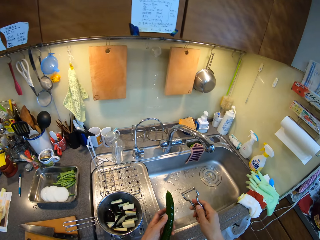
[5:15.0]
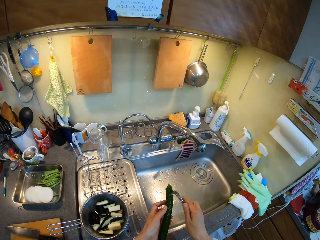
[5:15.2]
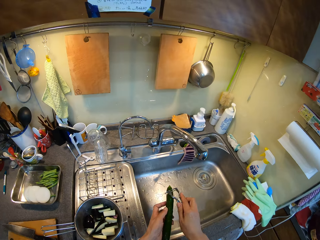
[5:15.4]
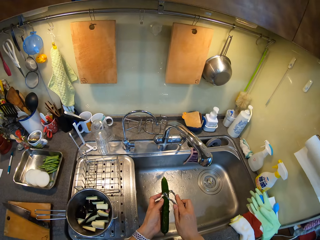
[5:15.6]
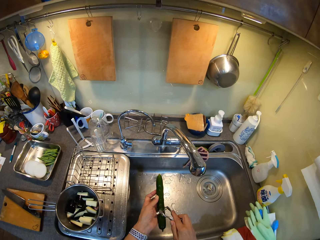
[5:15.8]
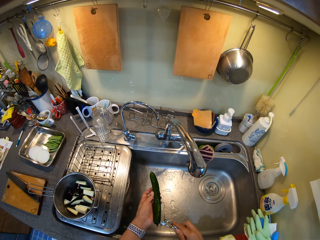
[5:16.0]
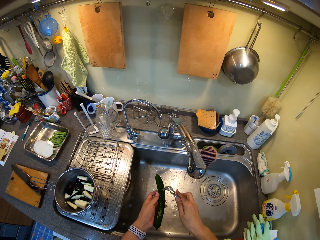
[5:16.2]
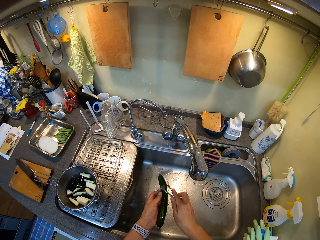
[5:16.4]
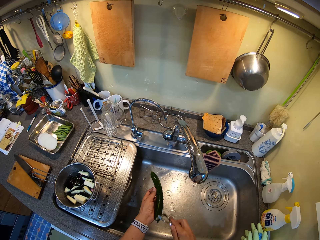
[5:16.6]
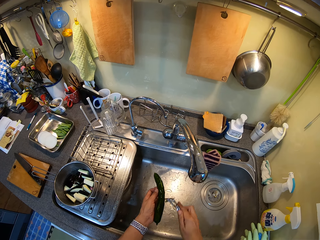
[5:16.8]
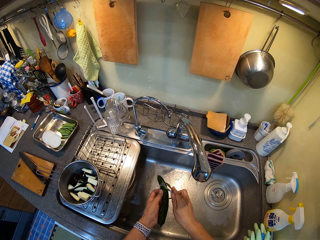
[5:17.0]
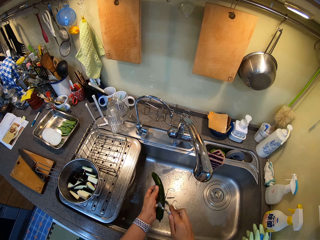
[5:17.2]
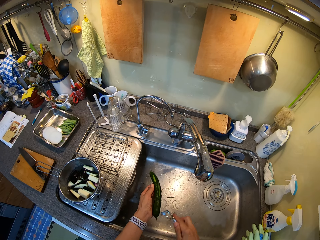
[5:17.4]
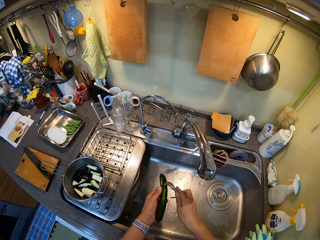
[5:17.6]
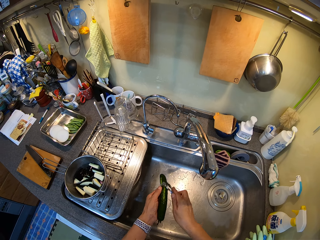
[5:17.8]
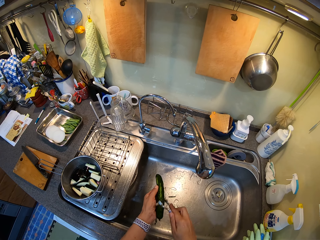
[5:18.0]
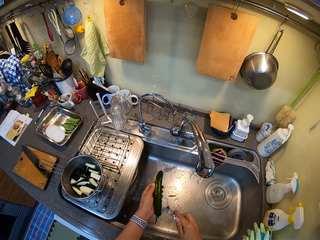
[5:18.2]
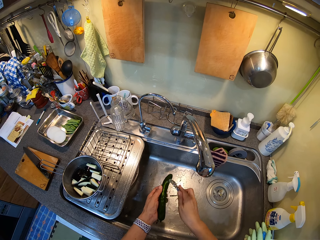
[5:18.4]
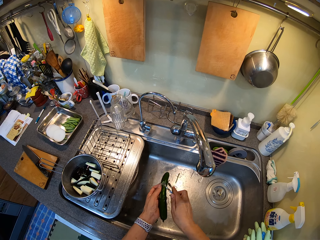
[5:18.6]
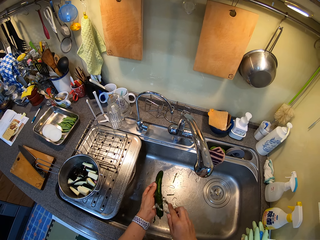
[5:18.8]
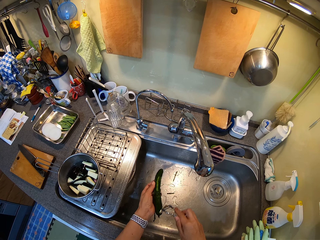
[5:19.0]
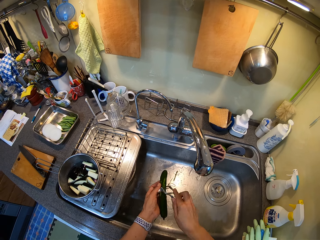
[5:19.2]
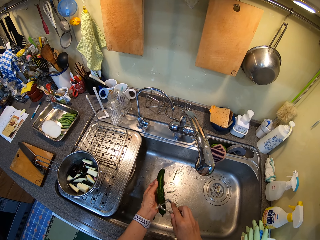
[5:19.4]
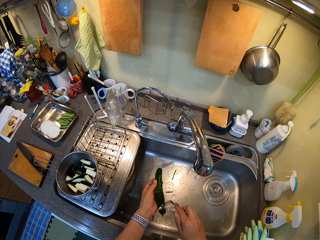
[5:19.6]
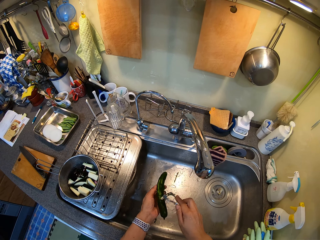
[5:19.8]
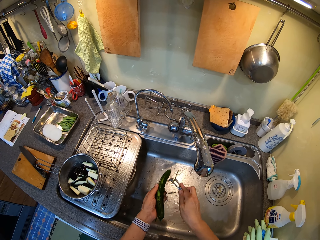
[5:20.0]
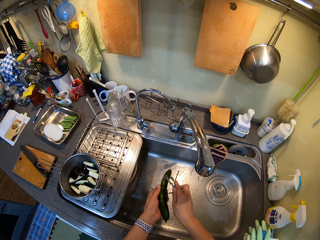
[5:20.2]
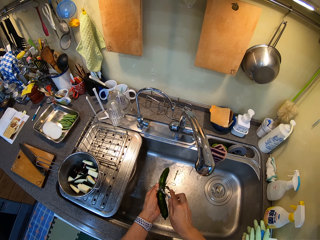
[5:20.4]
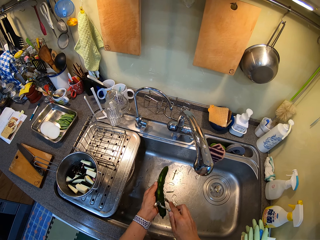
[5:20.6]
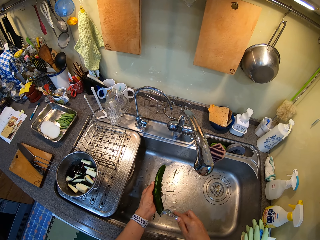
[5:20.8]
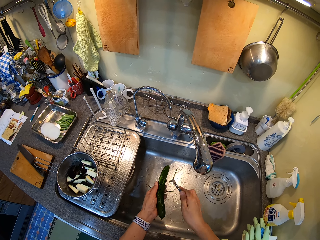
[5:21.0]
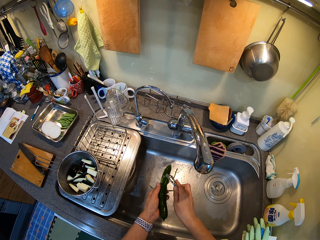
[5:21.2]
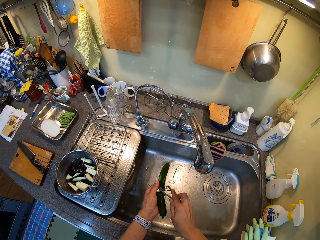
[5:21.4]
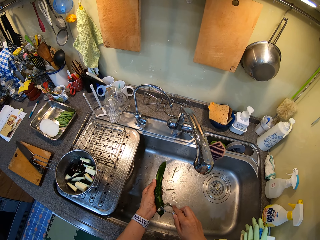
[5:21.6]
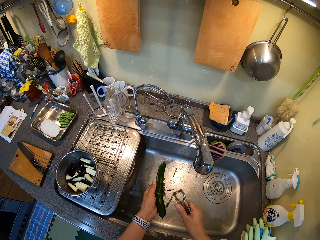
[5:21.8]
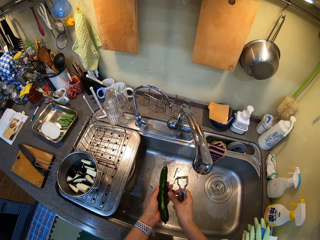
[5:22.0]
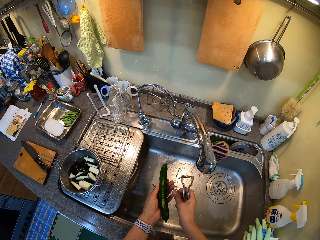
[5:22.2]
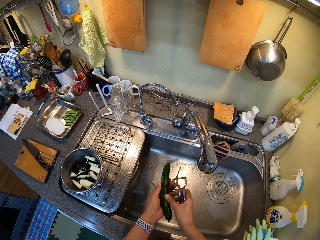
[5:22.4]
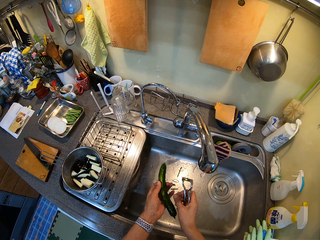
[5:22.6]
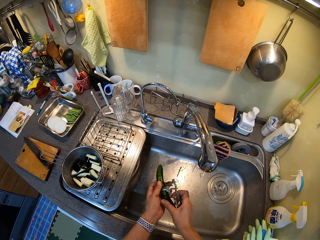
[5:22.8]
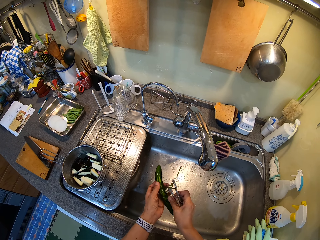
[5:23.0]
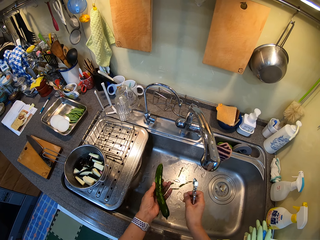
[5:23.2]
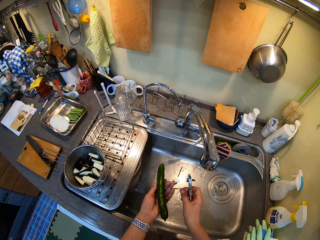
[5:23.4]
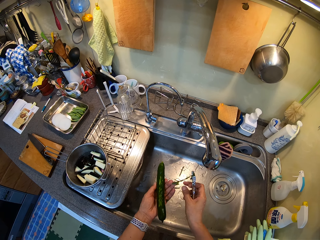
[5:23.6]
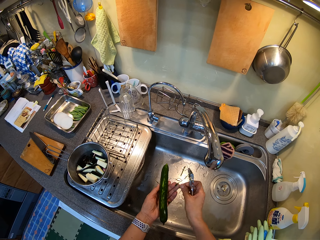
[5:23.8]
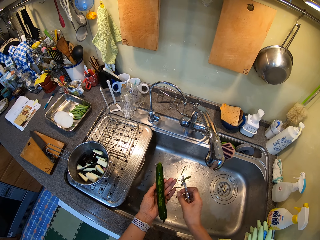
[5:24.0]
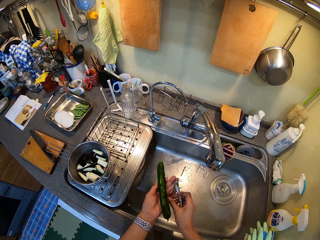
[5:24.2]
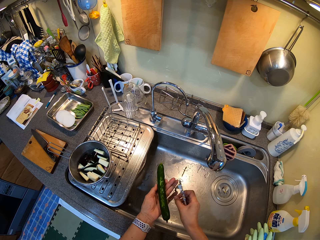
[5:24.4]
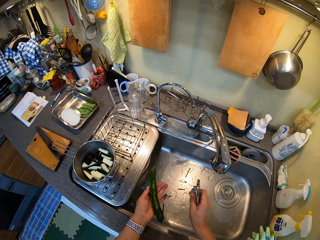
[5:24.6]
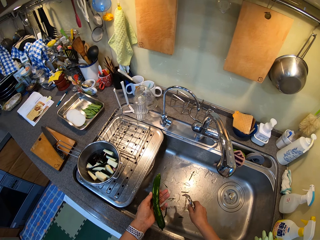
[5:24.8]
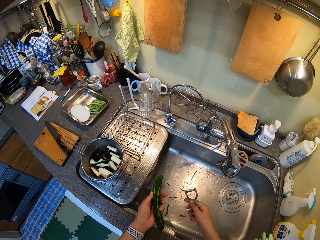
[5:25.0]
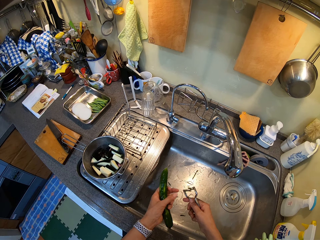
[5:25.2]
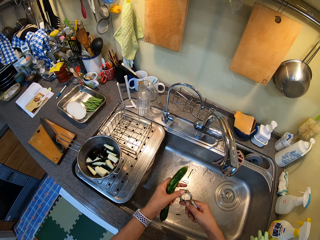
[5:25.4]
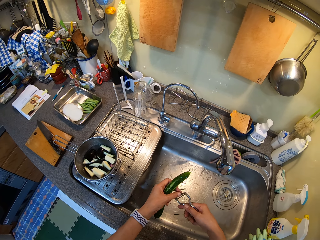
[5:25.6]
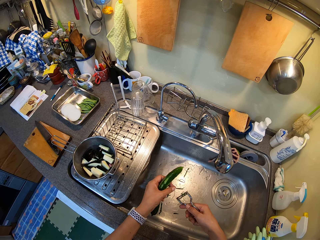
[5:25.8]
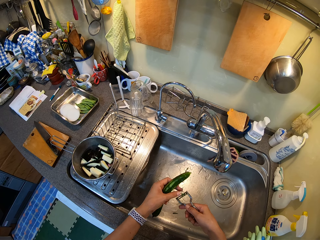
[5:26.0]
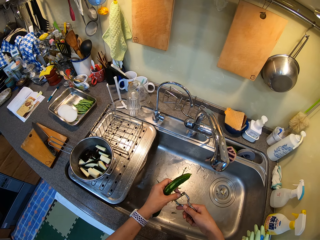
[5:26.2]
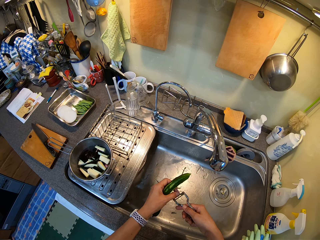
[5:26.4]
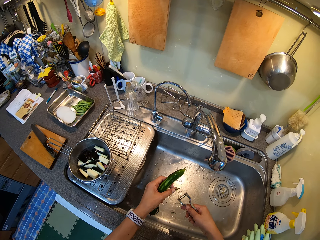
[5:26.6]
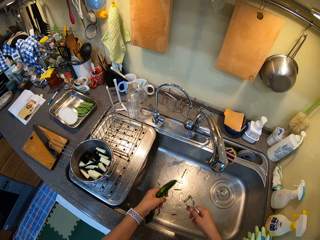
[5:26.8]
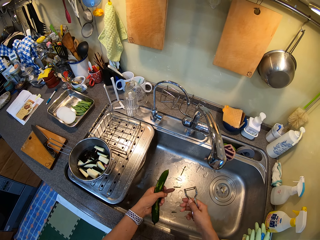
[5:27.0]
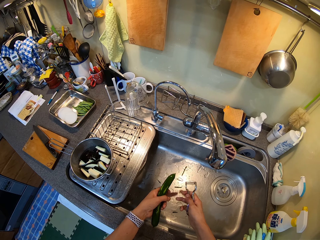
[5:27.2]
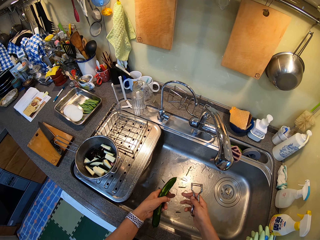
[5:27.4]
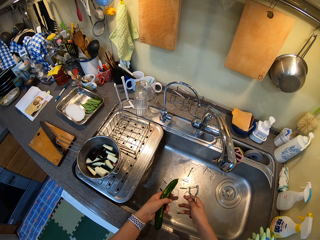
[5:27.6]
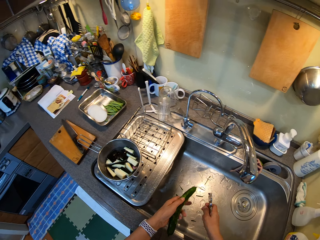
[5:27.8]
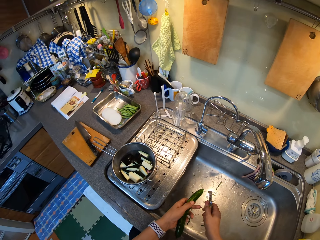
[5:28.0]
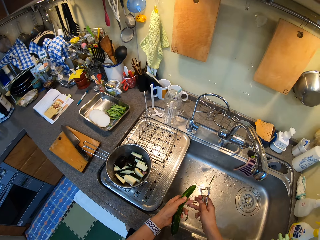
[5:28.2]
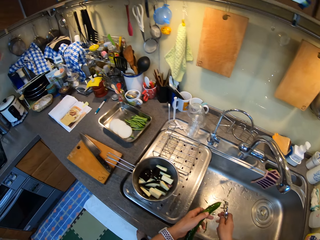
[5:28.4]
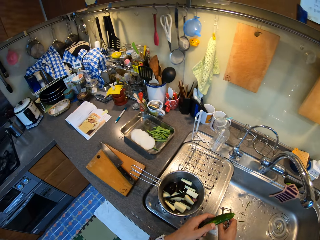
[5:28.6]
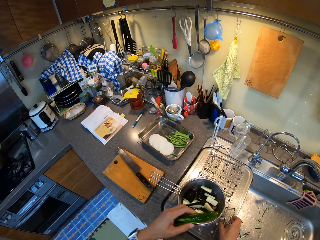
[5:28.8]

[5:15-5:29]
The camera wearer moves towards the sink. They peel the cucumber or courgette with a cutter or peeler. They pick up the courgette peel and put the courgette peel in the sink. They remove peels from the hand. They pick up the courgette peels and put the courgette peels in the sink. They remove the courgette peels from the peeler. They put the courgette peels in the sink. They wipe the finger.

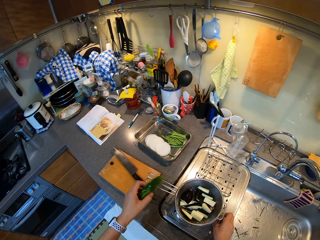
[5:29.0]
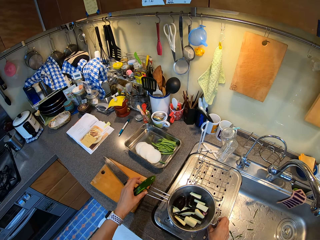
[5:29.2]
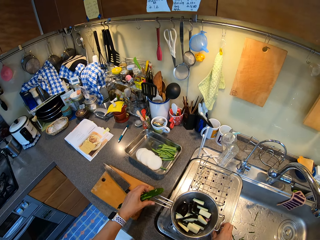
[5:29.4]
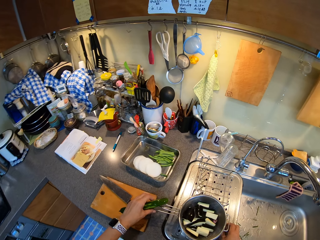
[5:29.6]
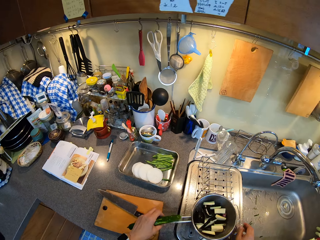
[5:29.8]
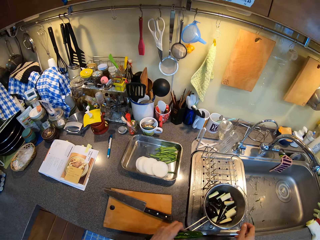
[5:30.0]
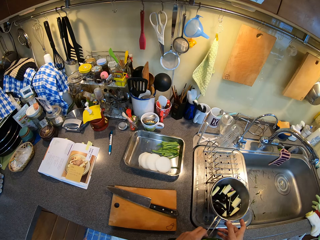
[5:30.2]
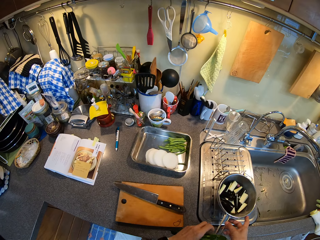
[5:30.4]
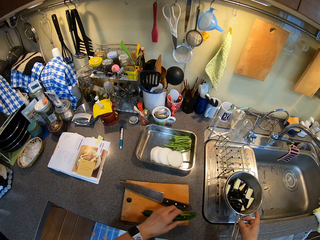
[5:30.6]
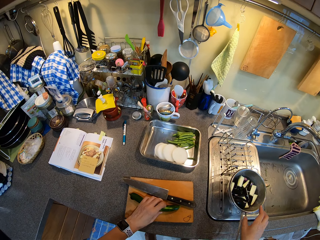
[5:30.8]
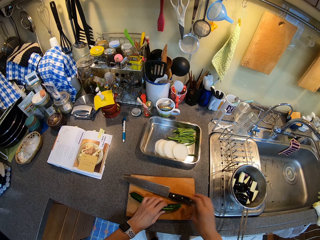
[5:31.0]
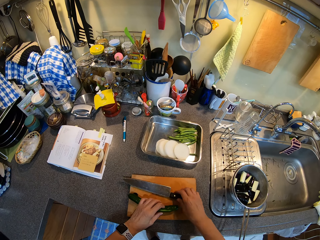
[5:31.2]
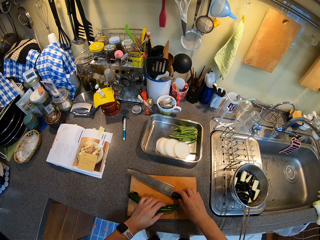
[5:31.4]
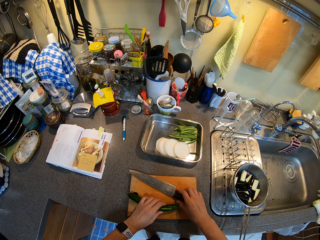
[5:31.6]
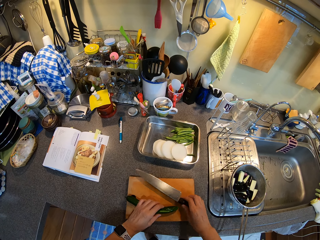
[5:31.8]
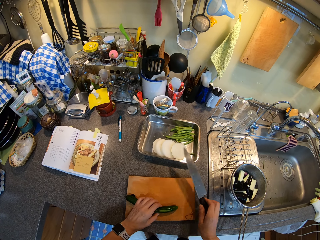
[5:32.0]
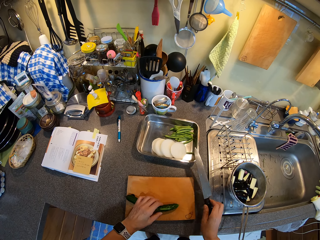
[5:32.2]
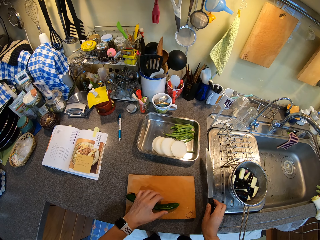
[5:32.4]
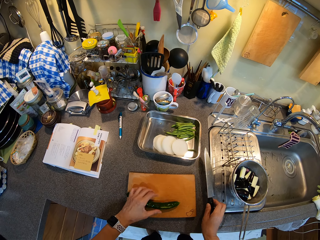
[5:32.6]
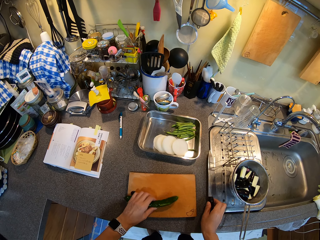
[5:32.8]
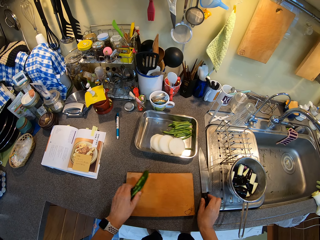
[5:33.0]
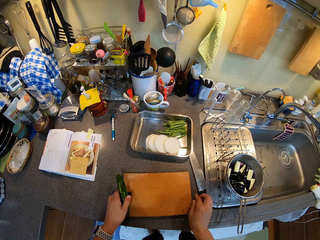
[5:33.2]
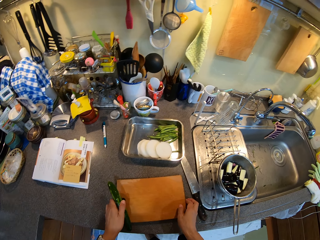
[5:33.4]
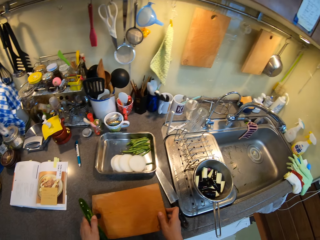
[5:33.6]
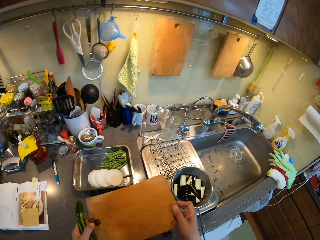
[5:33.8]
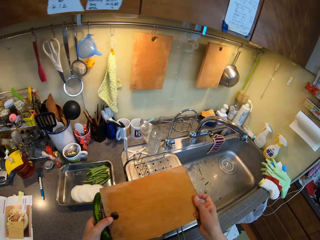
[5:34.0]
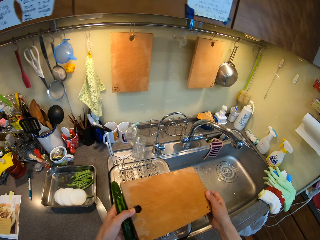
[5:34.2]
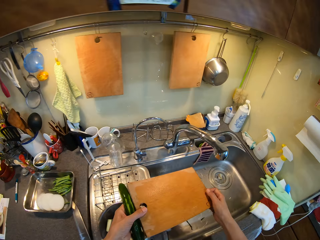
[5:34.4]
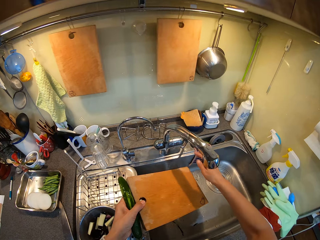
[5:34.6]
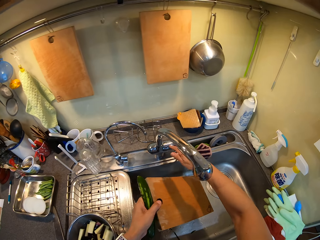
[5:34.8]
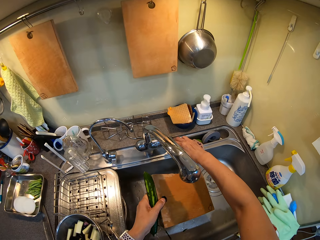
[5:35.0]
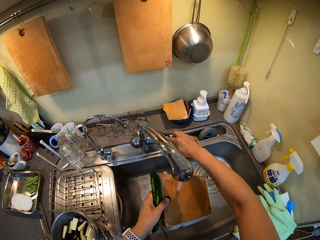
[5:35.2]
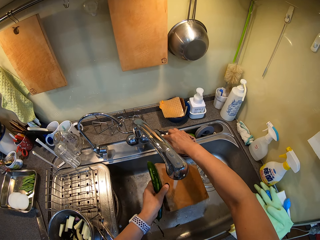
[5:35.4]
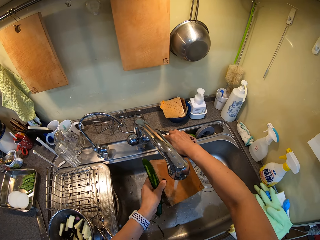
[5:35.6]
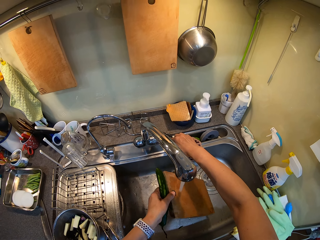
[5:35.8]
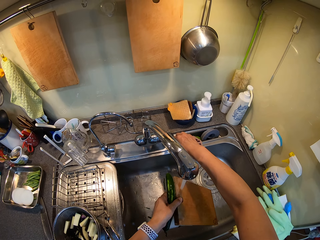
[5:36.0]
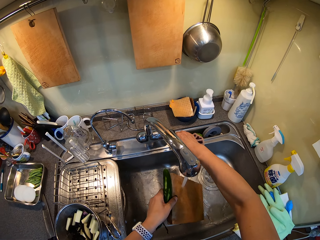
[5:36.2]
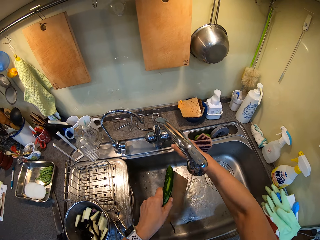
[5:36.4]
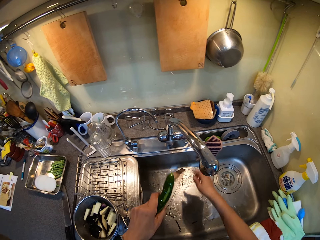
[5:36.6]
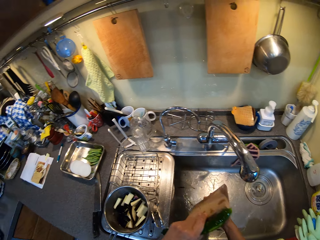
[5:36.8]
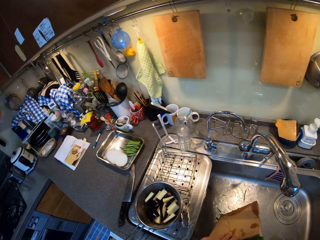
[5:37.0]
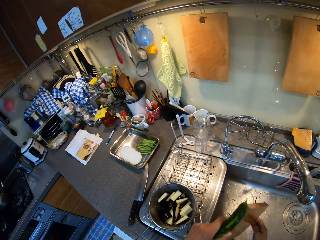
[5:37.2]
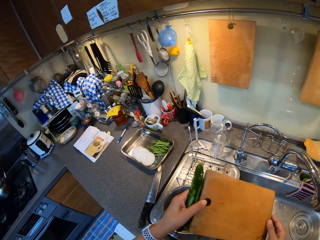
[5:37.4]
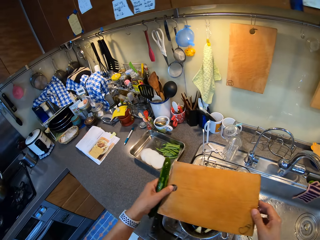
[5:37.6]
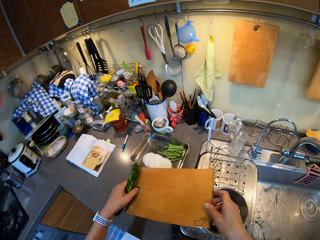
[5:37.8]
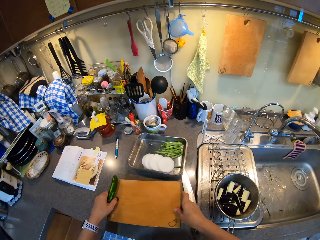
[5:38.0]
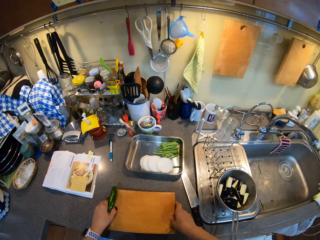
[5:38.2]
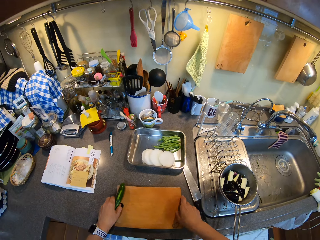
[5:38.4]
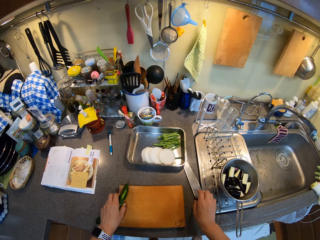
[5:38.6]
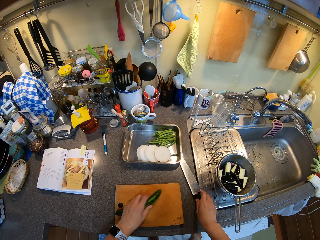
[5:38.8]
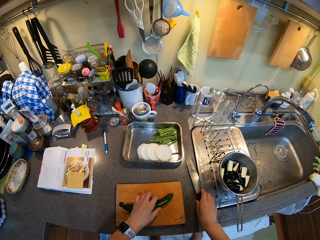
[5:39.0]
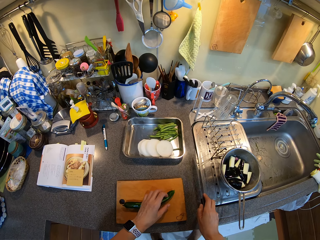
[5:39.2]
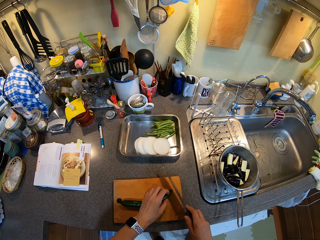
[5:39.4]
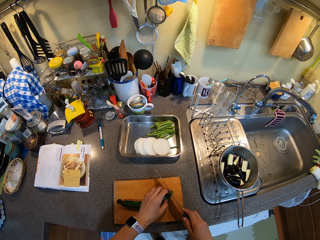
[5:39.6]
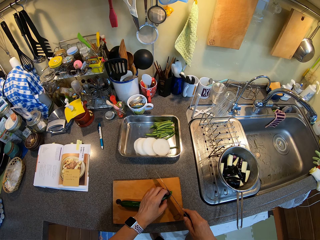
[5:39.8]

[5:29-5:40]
The camera wearer places the peeler on the sink. They turn the cooking pot. They place the courgette on the chopping board. They pick up the knife. They pick up the courgette. They place the knife on the countertop. They pick up the chopping board. They open the tap. They rinse the chopping board. They close the tap. They walk in the kitchen. They place the chopping board on the countertop. They place the courgette on the chopping board. They pick up the knife. They cut the courgette.
